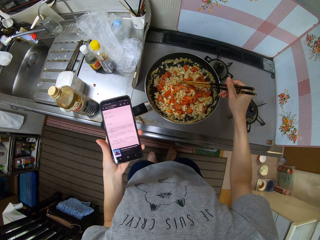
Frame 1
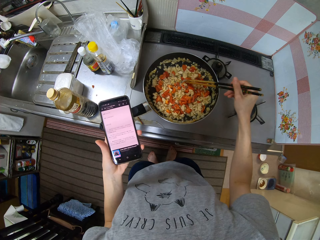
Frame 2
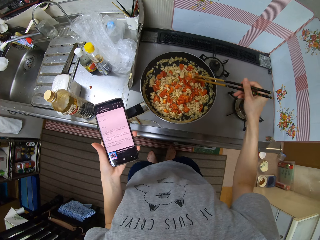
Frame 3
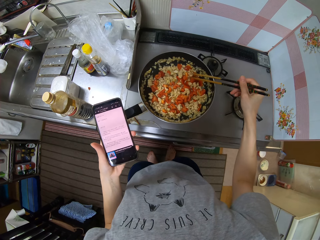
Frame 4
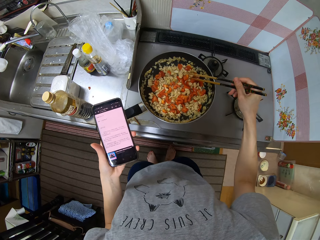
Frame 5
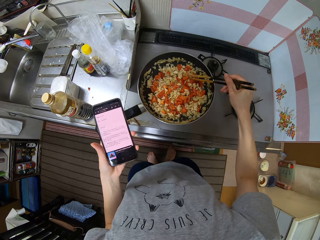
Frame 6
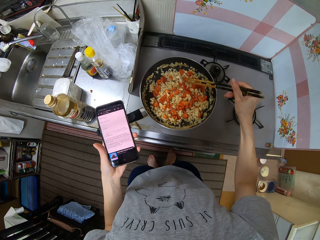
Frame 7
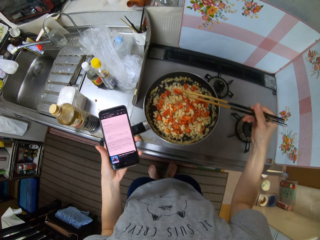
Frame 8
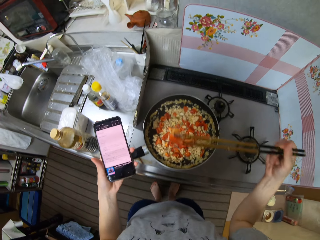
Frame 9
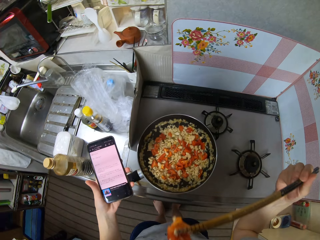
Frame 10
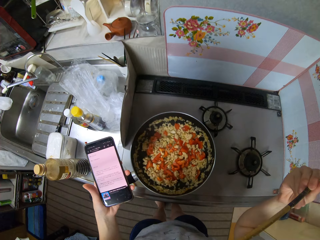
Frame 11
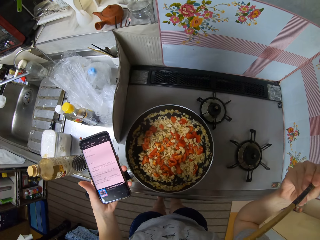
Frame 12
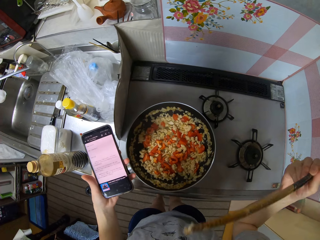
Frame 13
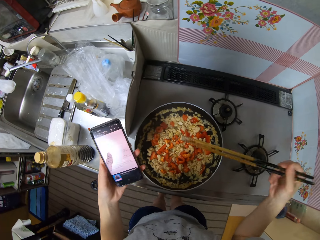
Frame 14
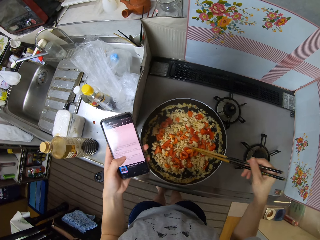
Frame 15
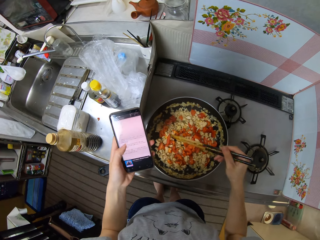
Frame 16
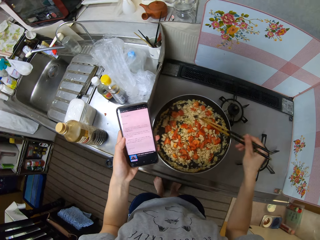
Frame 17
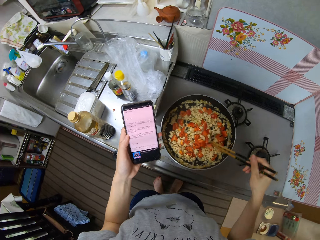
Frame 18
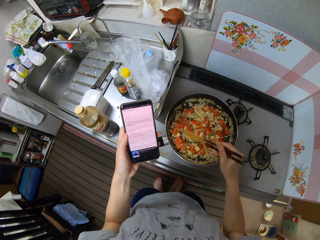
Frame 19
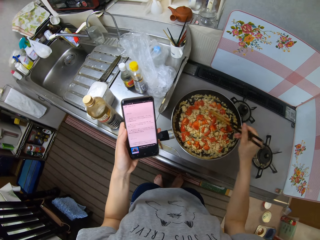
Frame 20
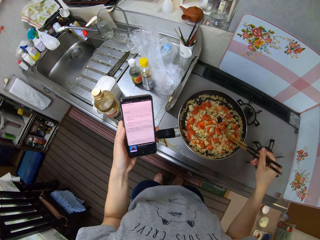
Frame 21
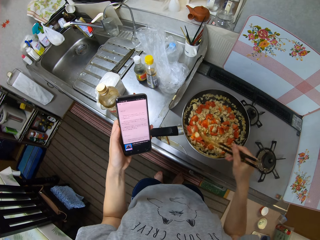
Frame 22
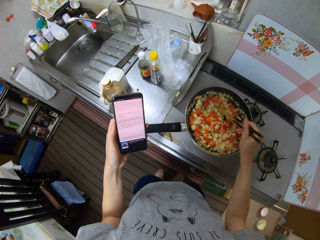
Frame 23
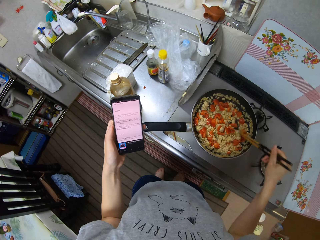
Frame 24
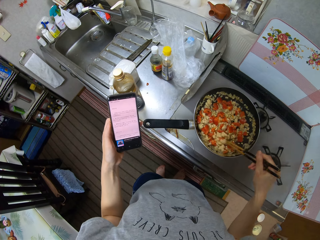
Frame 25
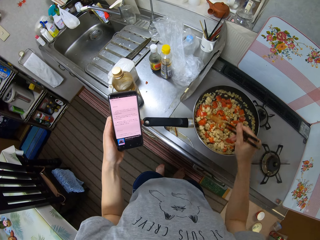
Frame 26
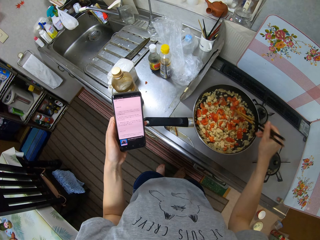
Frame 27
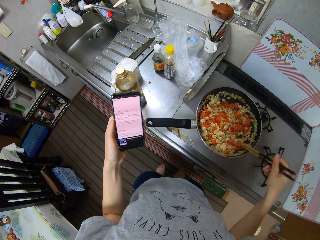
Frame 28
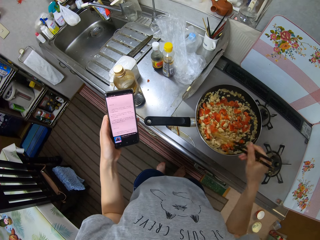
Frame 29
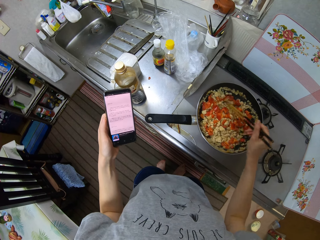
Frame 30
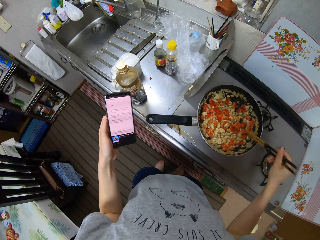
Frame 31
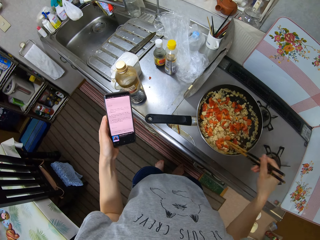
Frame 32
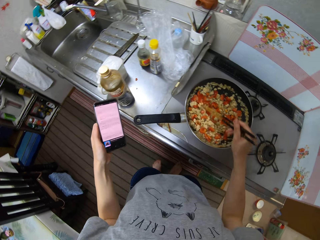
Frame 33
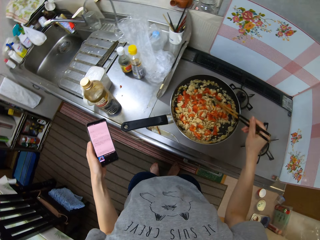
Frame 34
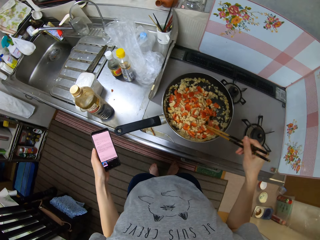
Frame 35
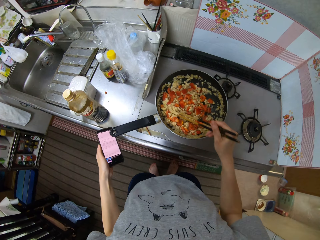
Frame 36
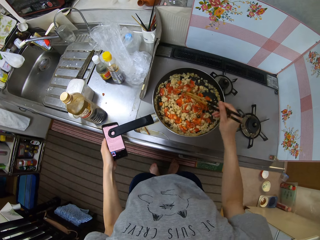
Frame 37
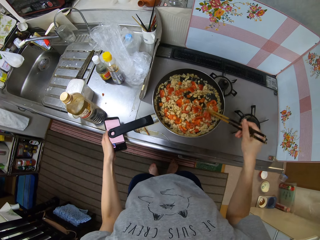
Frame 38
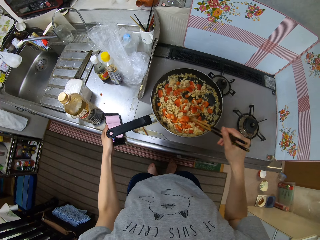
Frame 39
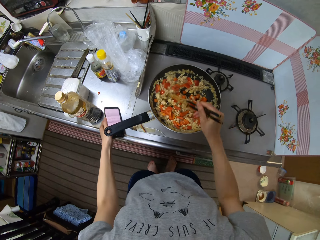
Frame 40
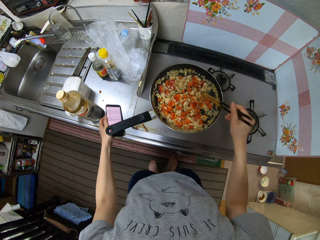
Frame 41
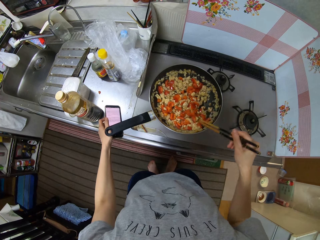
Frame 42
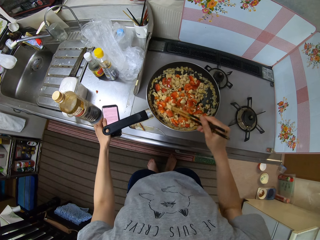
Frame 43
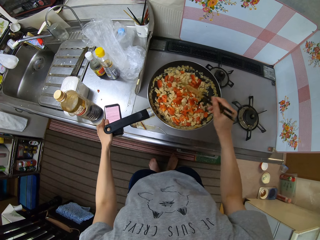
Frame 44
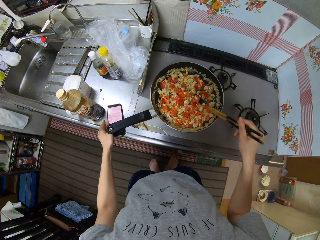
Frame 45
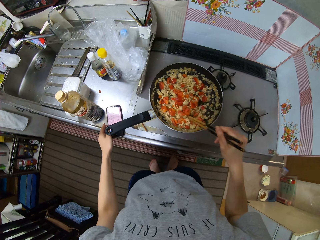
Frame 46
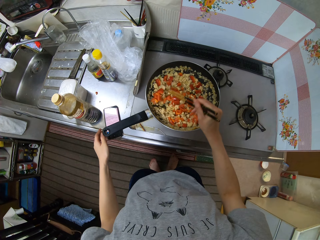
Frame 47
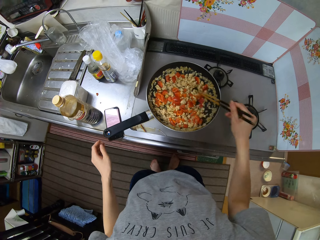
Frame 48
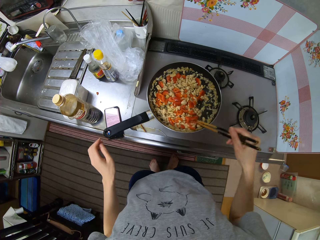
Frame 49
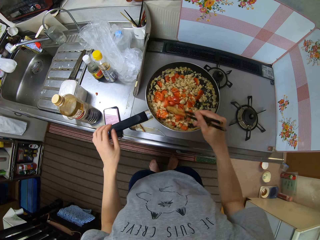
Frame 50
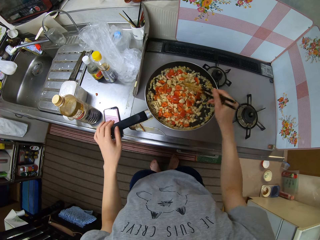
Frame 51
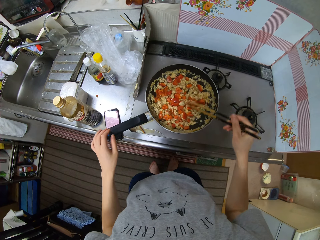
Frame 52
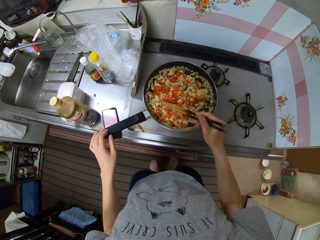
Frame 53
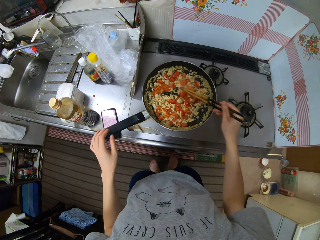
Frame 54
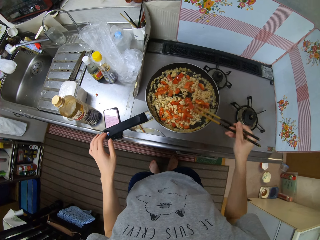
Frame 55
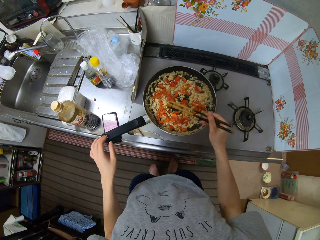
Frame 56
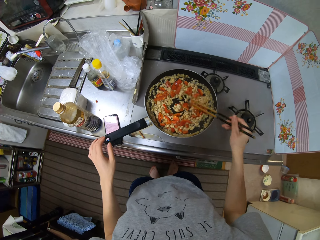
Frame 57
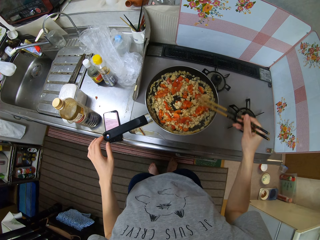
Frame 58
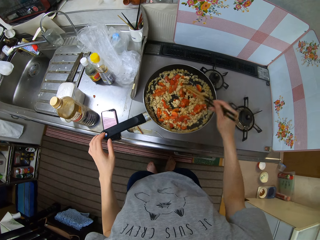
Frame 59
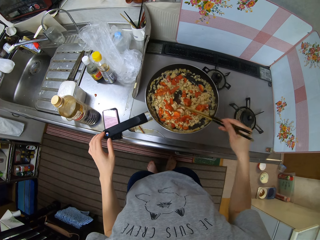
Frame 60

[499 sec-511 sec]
The camera wearer tastes the food. They take a pepper from the pan with the chopsticks. They stir the pan with the chopsticks. They place the phone on the kitchen surface.

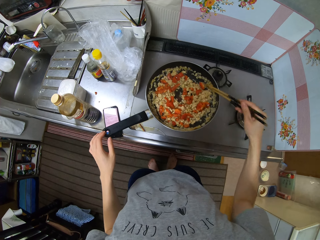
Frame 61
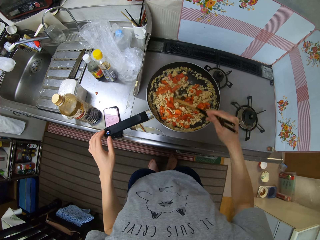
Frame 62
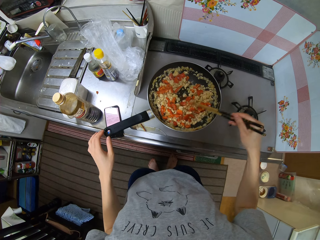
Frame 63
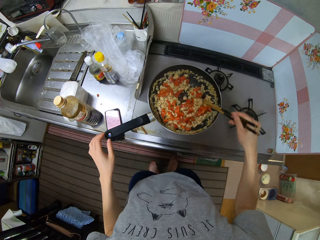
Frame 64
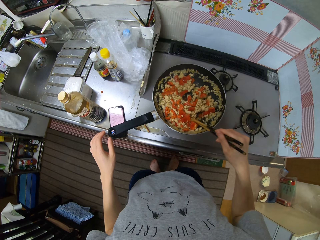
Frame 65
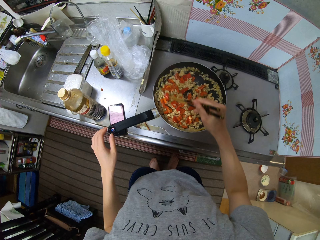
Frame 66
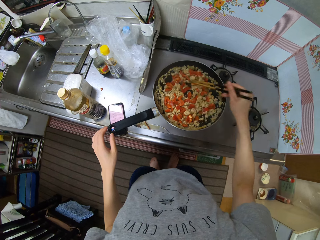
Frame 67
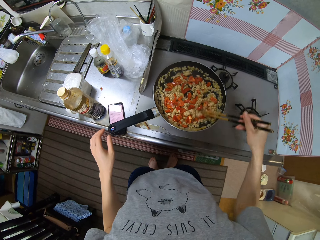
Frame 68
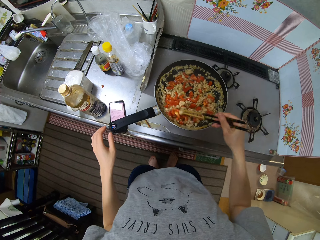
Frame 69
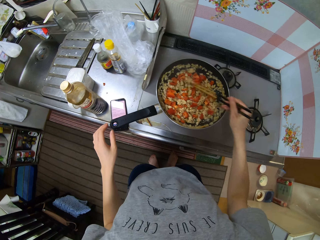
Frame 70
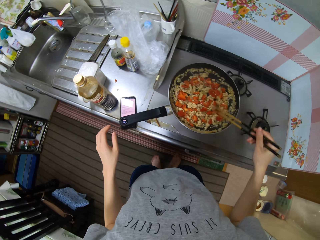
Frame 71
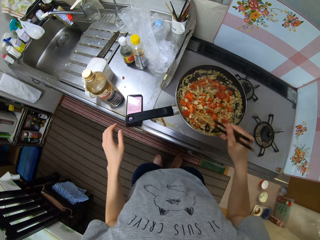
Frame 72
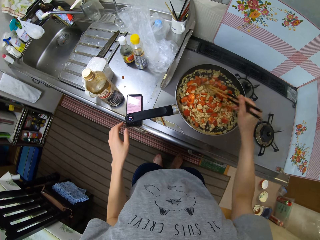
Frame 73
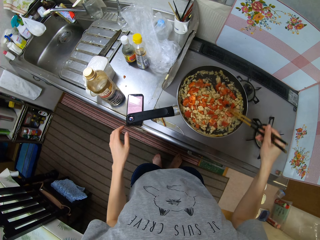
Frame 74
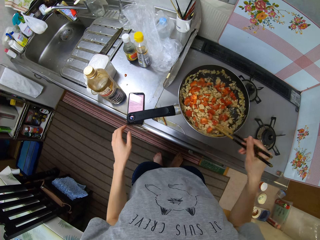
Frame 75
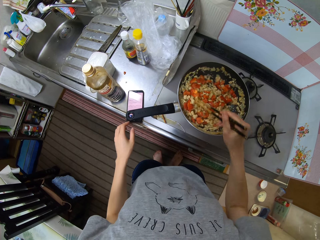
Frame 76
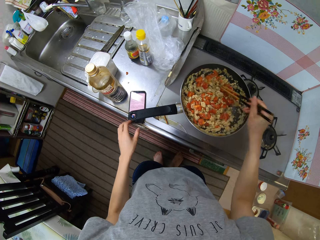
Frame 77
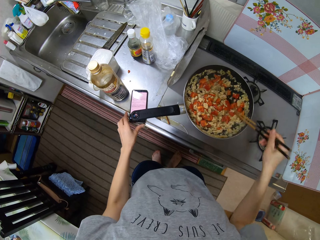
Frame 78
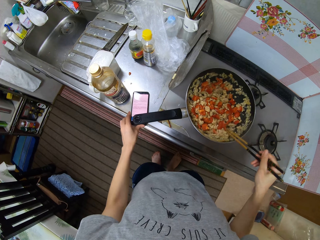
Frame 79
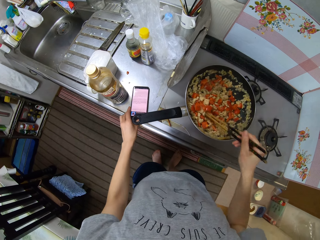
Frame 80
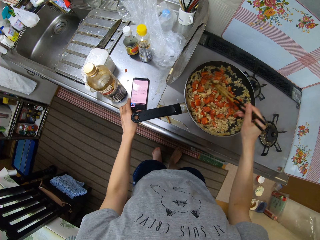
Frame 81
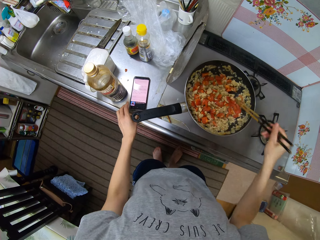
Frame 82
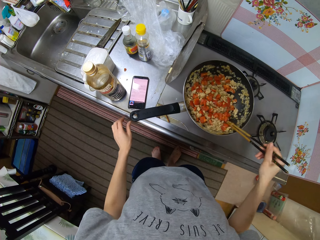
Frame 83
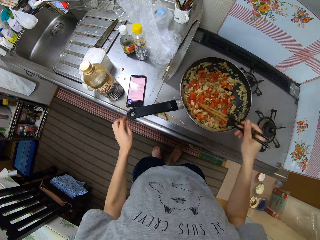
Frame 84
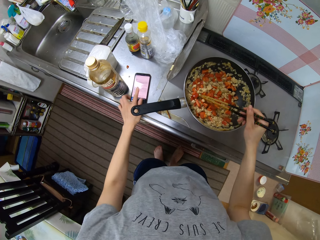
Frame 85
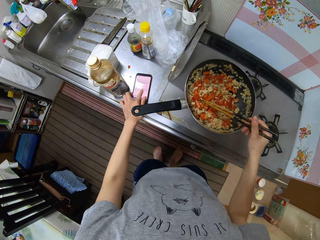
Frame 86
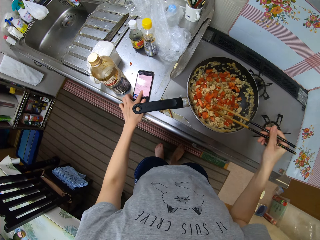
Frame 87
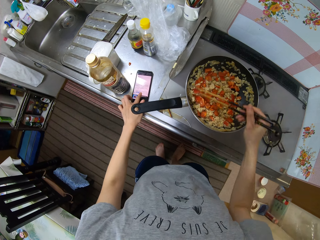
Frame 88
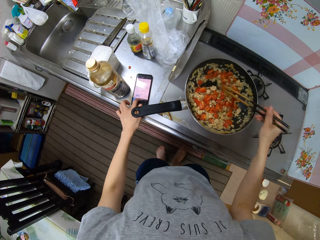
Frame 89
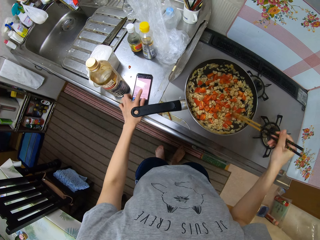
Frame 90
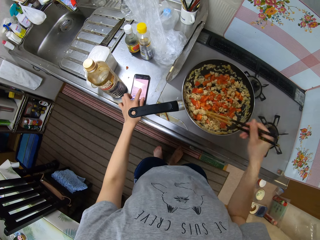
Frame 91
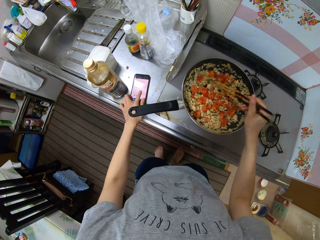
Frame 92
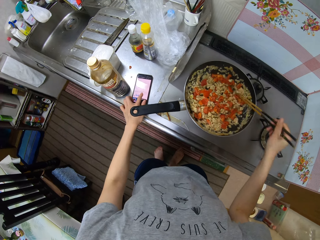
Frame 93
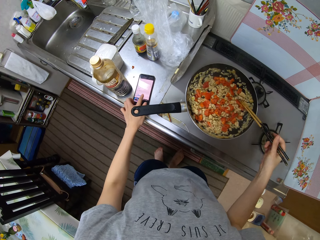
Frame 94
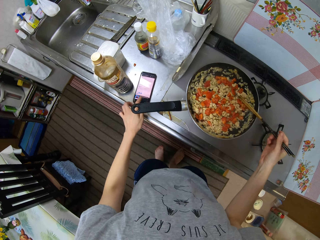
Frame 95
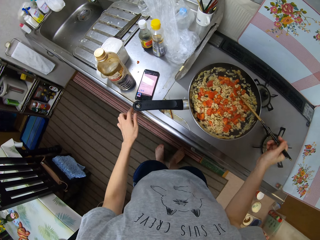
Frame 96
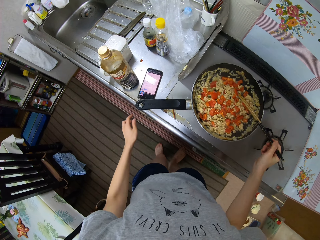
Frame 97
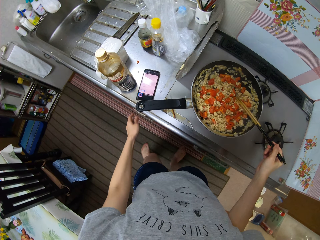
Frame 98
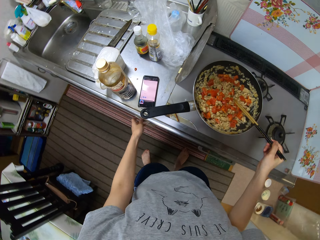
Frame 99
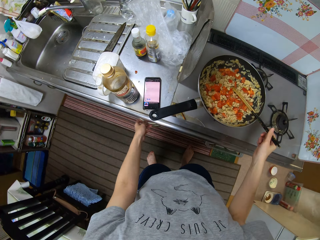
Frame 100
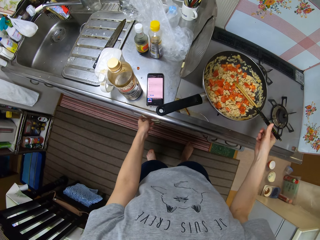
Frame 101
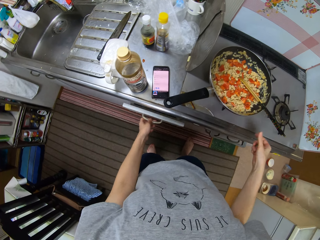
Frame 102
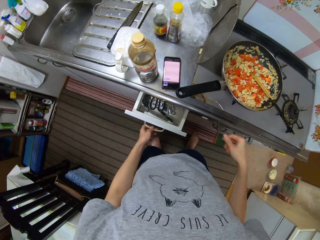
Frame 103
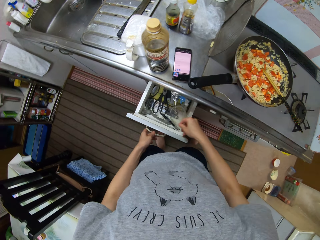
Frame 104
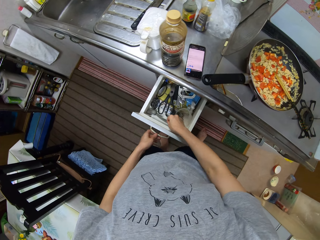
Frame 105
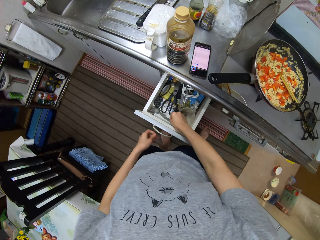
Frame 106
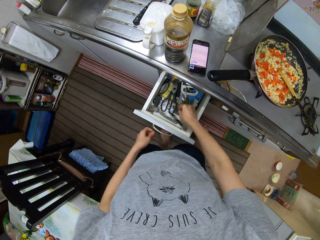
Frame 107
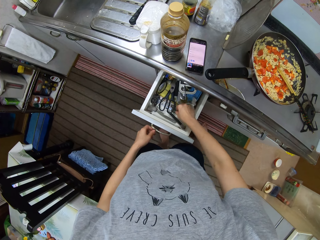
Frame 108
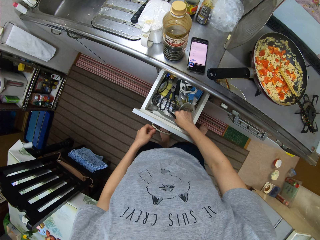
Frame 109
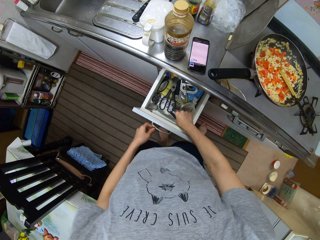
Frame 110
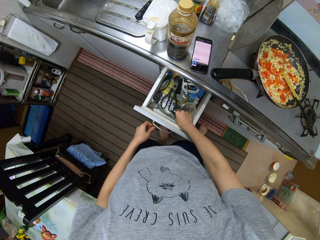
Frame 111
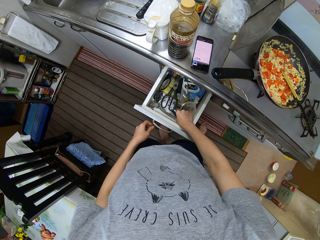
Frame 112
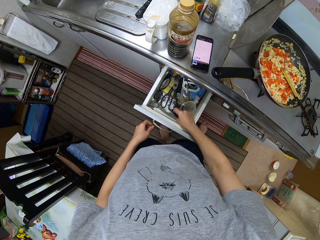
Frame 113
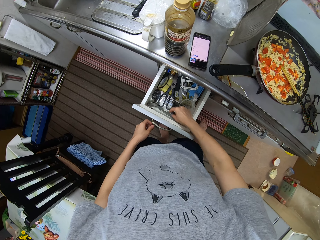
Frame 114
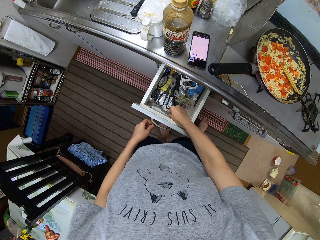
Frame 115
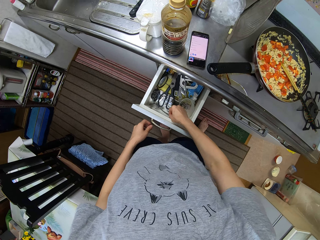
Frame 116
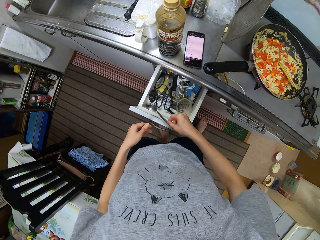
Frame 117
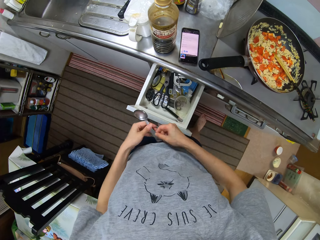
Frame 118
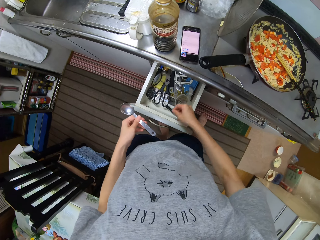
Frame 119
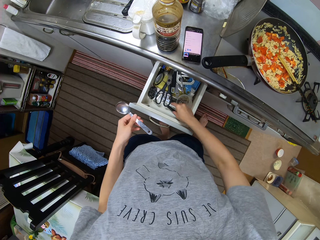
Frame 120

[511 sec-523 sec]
The camera wearer pushes the phone from the edge. They scroll on the phone. They press the phone. They open a kitchen drawer. They take out spoons.
